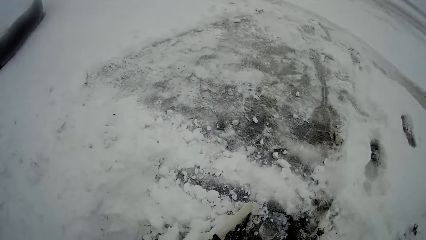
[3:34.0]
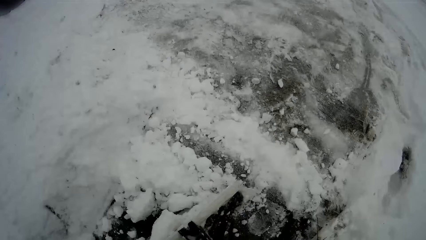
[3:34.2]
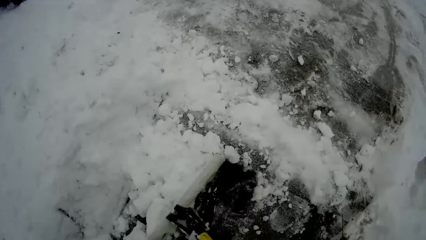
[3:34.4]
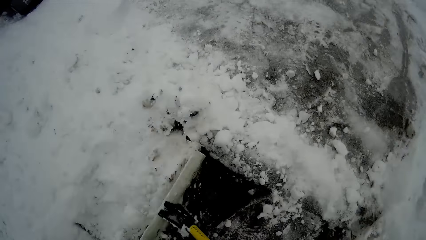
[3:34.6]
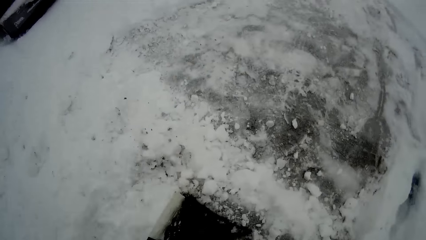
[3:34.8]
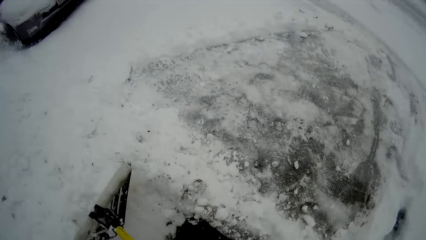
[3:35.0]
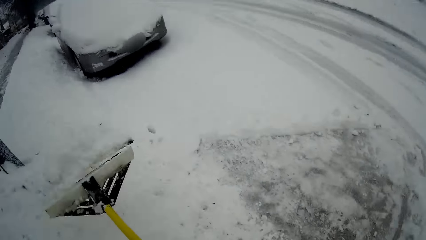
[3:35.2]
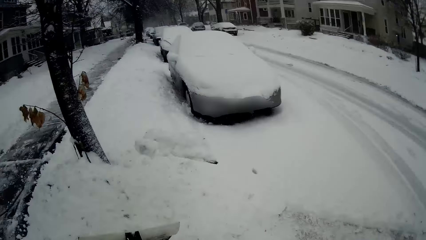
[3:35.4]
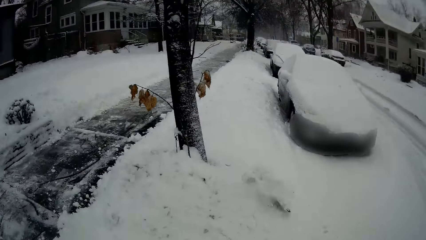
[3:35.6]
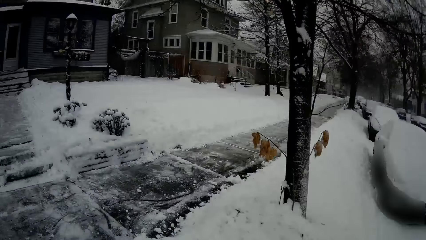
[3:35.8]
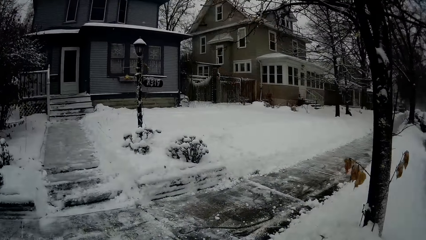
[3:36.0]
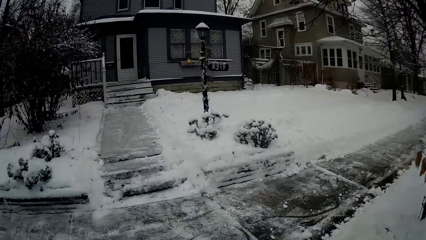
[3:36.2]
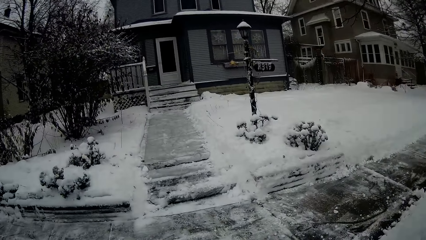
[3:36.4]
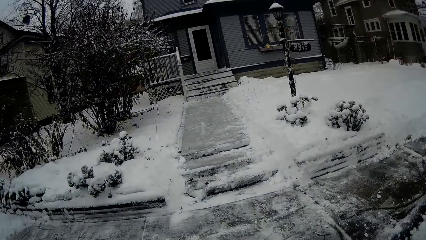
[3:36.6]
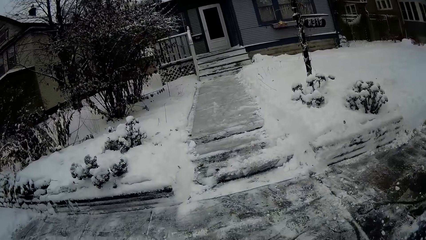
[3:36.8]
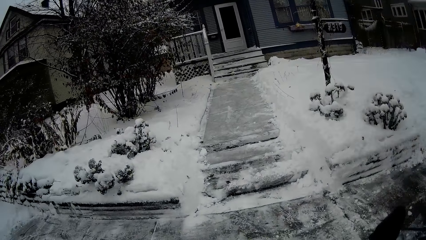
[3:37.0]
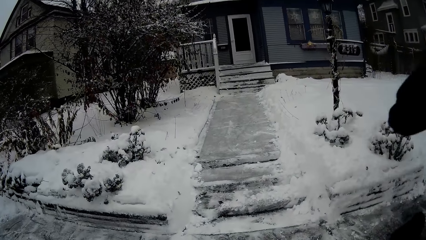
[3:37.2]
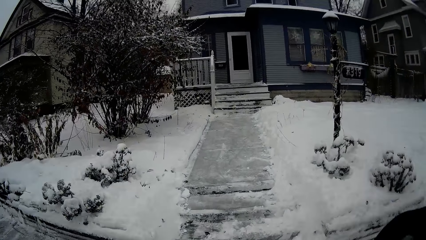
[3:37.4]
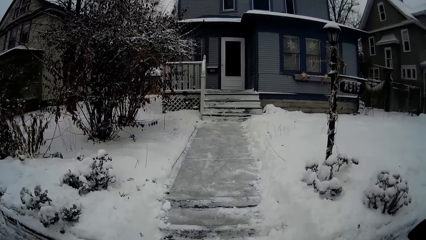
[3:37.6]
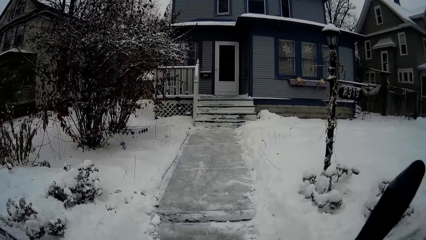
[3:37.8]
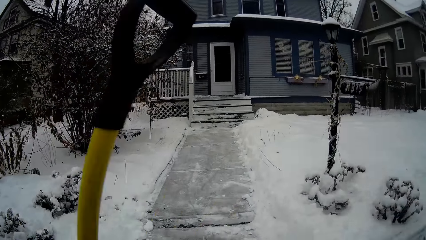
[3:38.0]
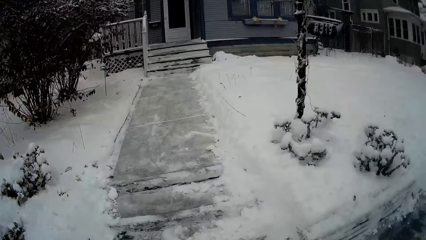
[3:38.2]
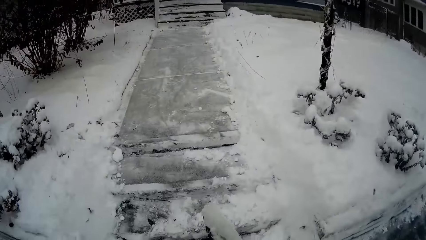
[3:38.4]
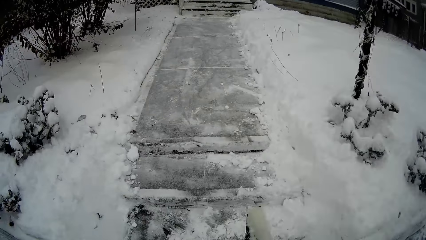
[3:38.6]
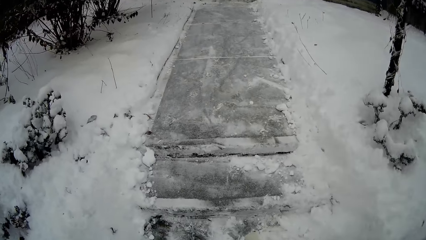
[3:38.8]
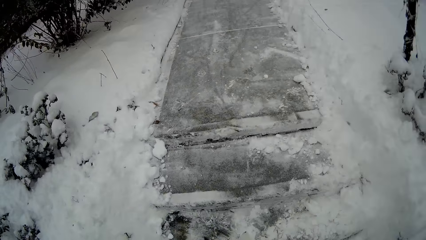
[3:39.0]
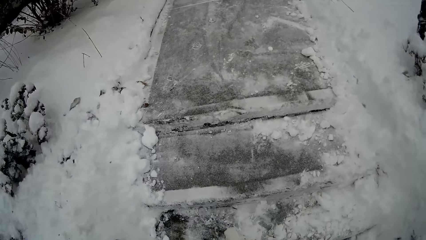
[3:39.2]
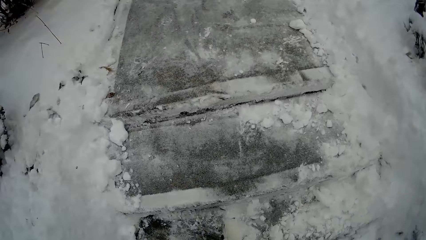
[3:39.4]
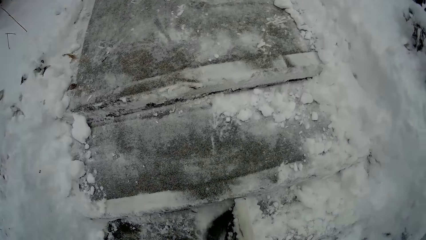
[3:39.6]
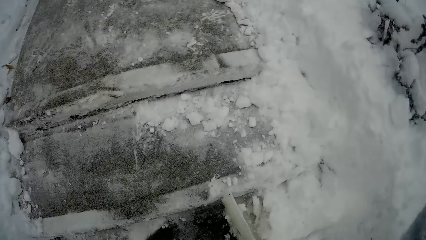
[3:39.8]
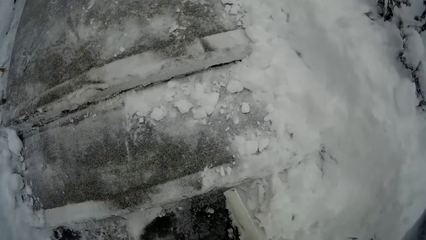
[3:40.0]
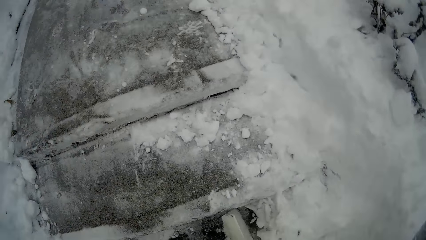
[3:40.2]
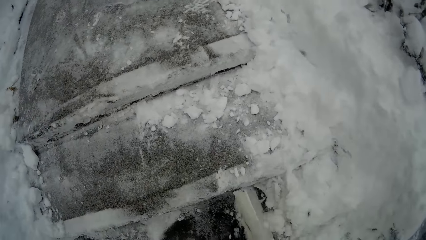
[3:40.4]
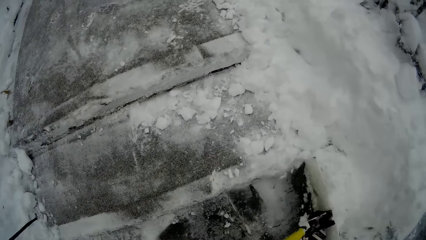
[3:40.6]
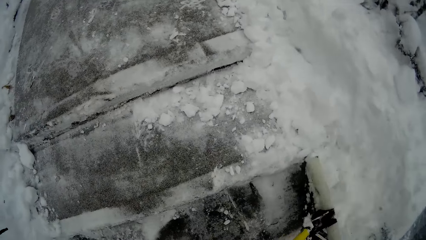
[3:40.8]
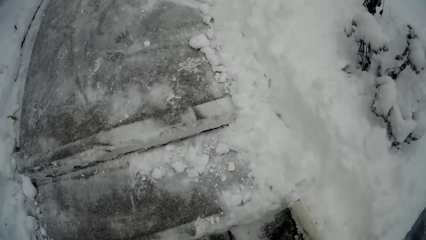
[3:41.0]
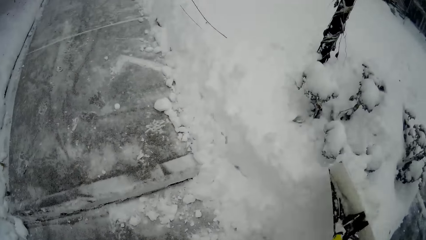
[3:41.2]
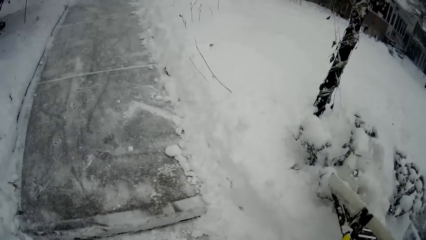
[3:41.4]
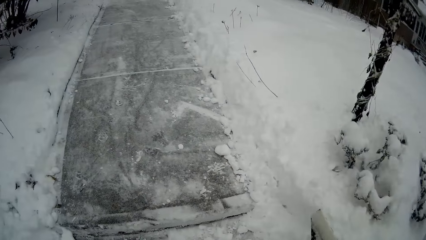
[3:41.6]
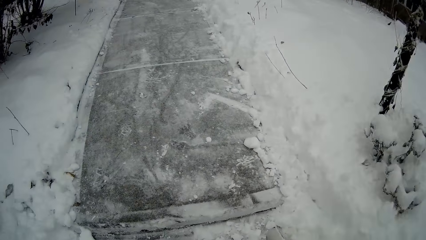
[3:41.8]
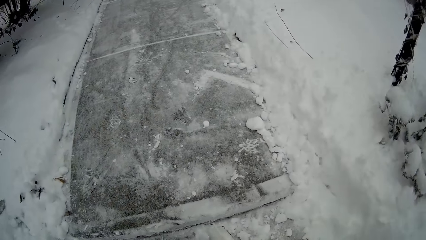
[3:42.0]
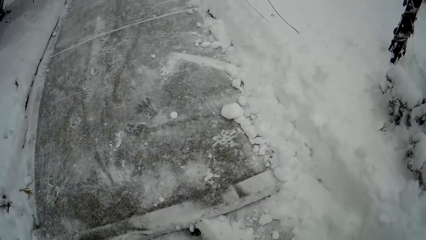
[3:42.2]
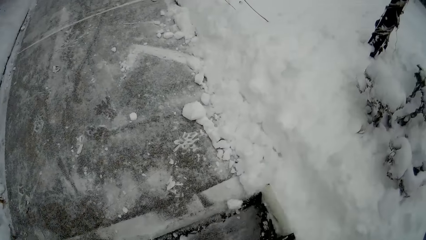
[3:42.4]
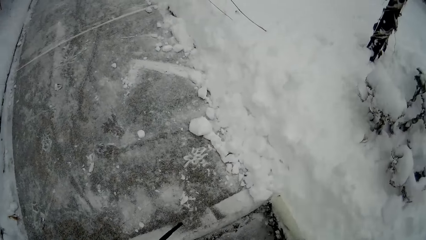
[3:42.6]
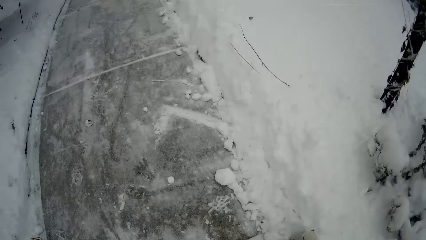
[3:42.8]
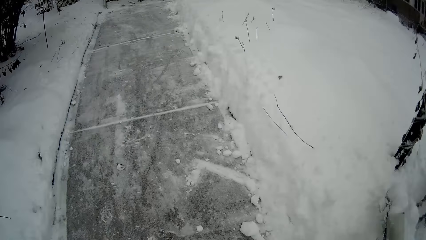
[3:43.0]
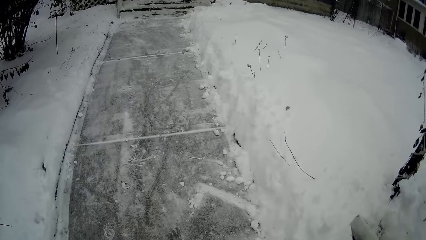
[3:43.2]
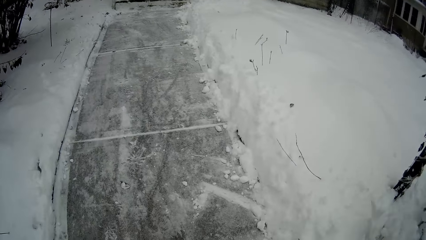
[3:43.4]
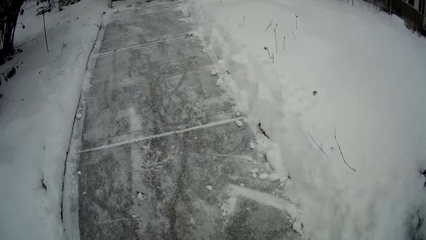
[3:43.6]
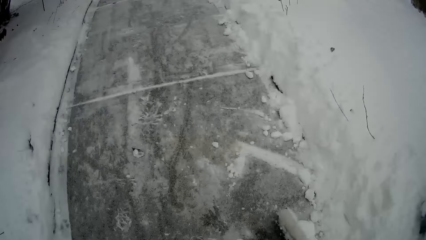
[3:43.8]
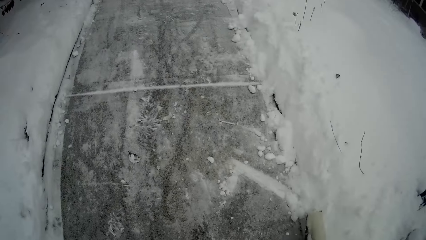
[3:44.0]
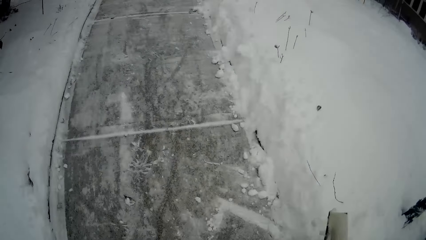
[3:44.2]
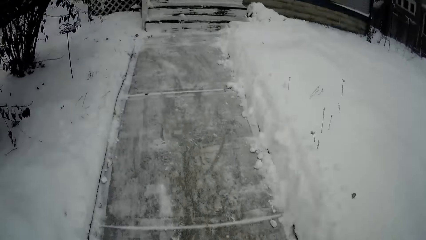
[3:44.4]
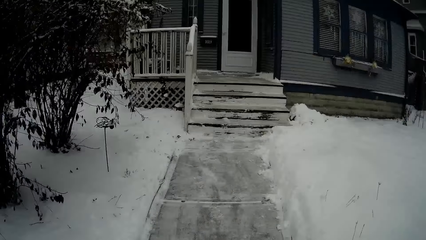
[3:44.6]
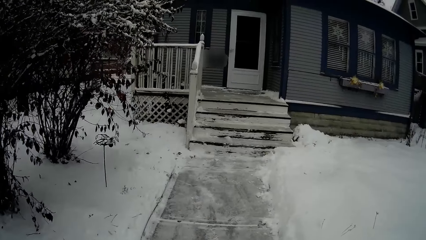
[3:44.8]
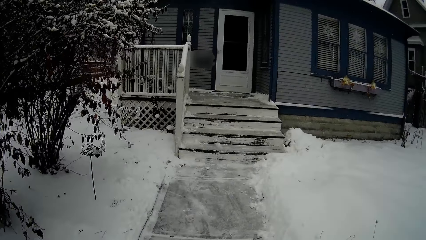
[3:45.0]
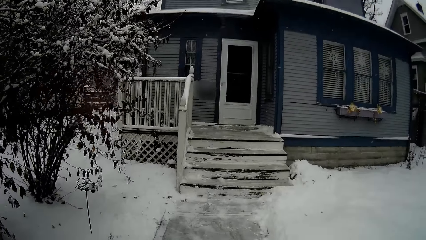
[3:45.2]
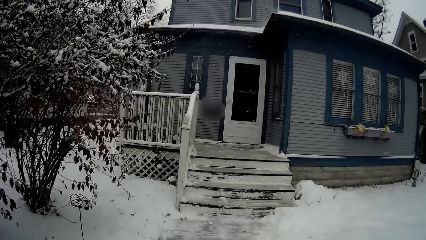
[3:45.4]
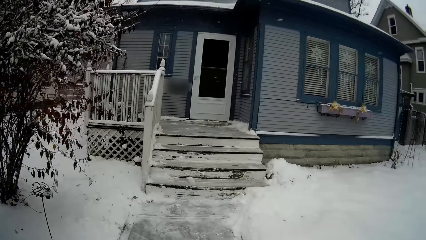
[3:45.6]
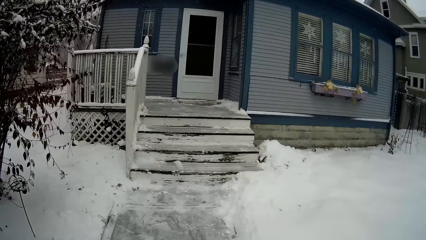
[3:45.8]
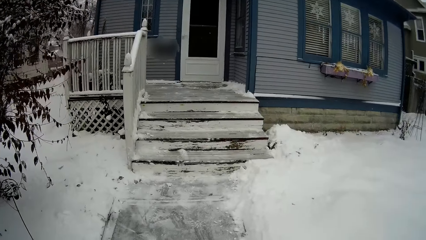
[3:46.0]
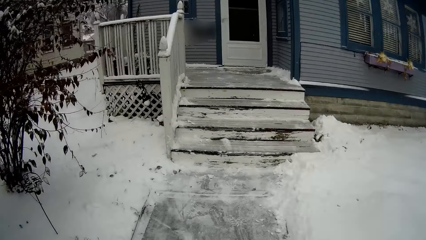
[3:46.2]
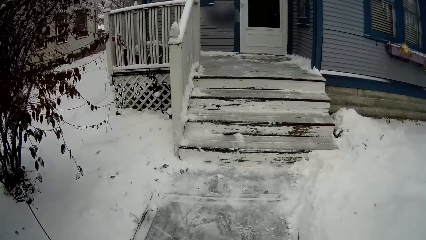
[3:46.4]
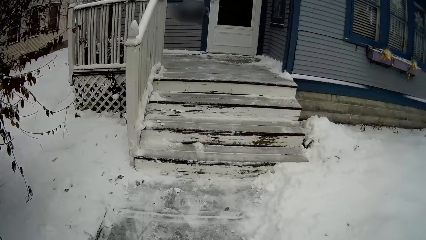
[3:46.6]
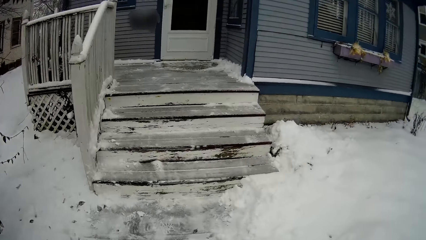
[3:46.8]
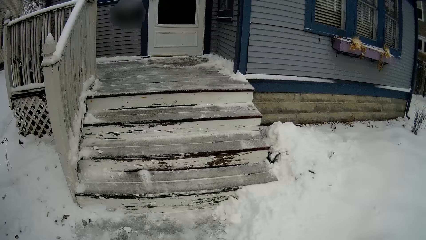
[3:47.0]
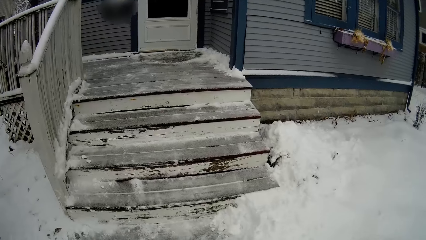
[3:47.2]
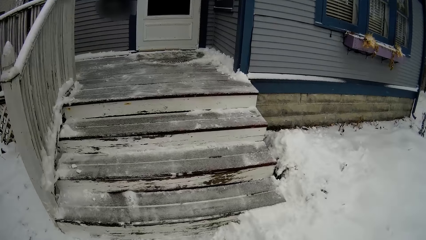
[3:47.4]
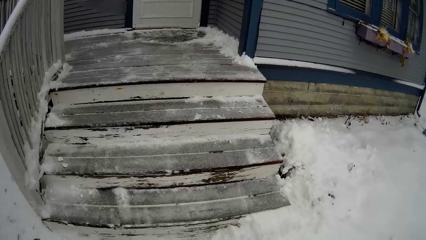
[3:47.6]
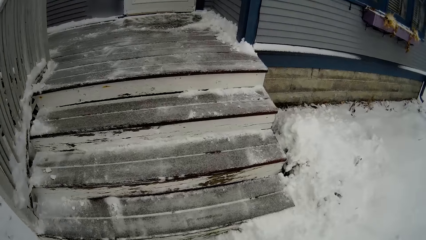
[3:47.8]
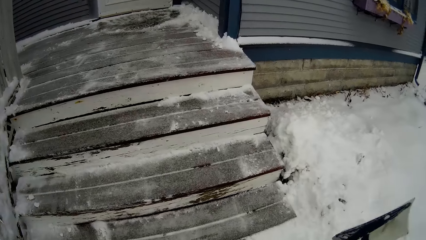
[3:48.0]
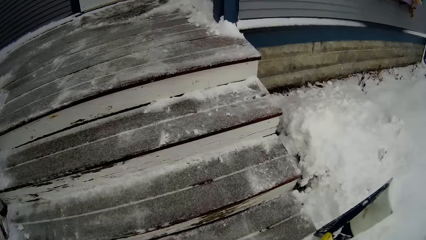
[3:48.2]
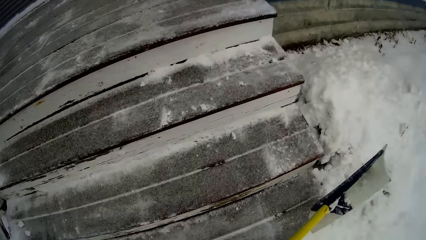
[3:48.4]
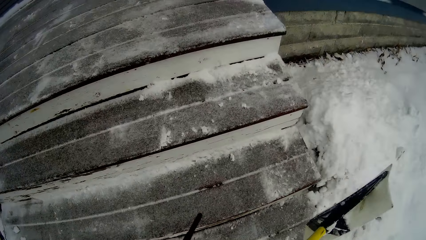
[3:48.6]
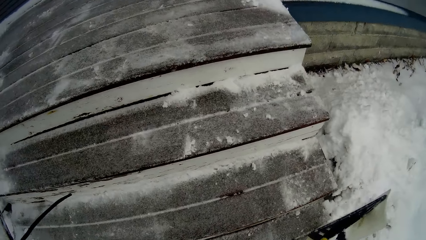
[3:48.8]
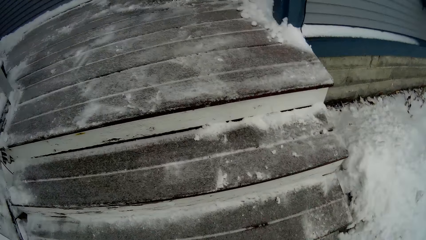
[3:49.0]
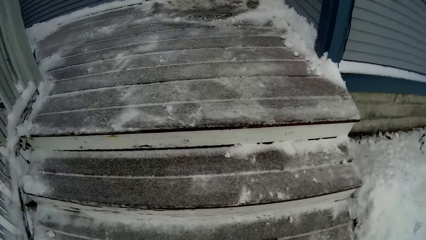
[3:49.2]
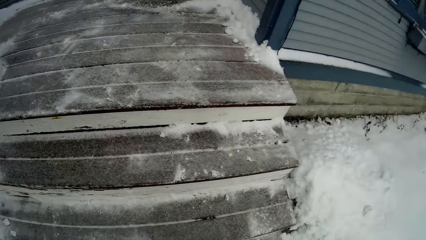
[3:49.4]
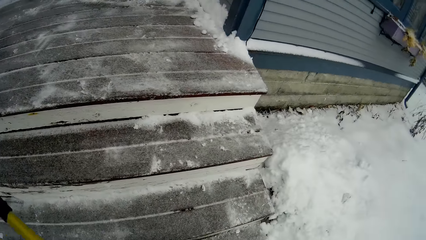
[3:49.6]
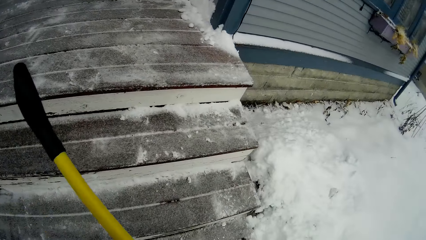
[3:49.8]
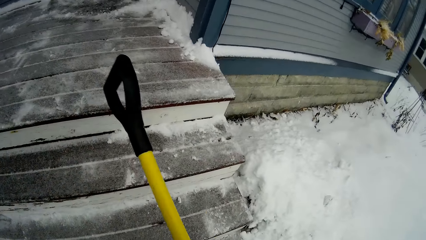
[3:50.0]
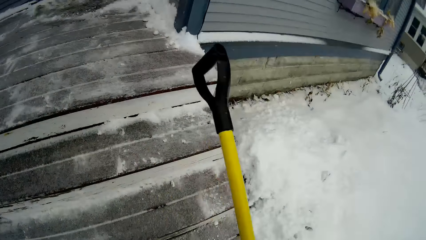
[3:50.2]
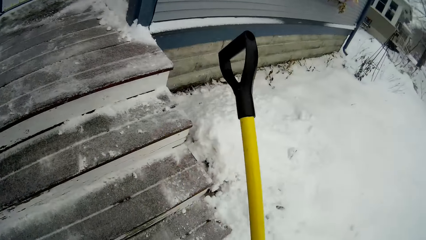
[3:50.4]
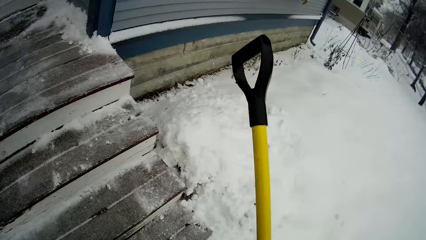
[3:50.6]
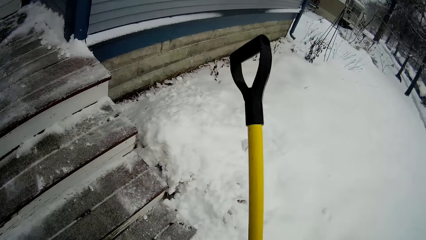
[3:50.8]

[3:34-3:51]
The camera wearer collects snow with a snow shovel. They throw snow with the snow shovel. They look around the road. They move a hand. They walk around the road. They move the shovel. They clear snow on the road with the snow pusher shovel. They collect snow with the snow shovel. They throw snow with the snow shovel. They collect snow with the snow shovel. They throw snow with the snow shovel. They collect snow with the snow shovel. They throw snow with the snow shovel. They walk towards a house. They walk around the road. They move the snow shovel. They look around the road. They move the snow shovel.
